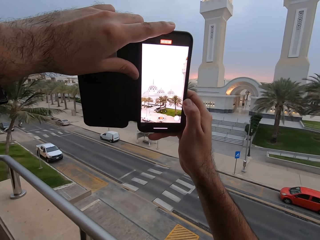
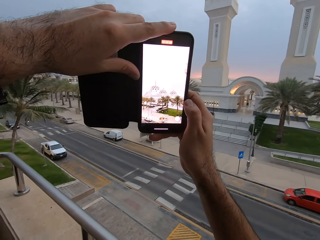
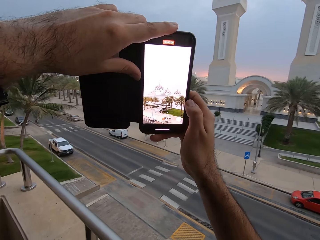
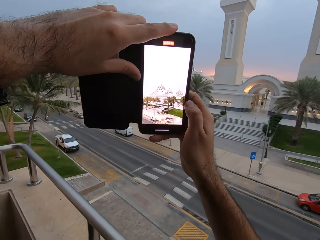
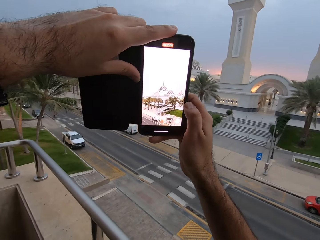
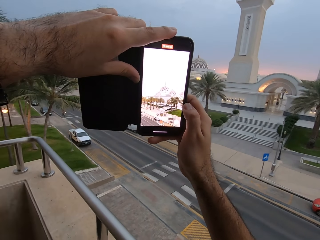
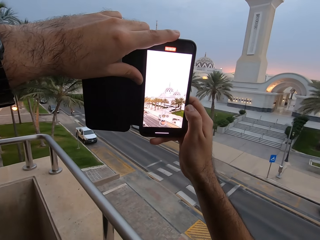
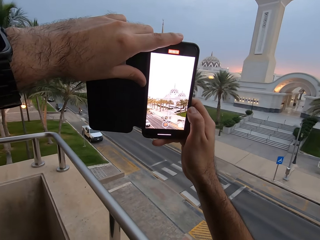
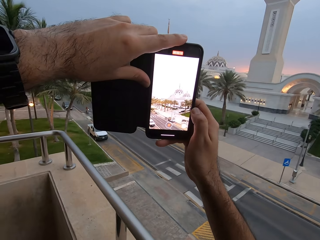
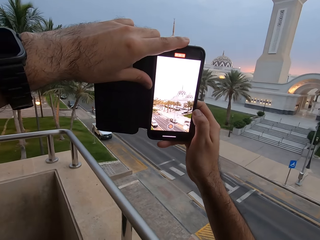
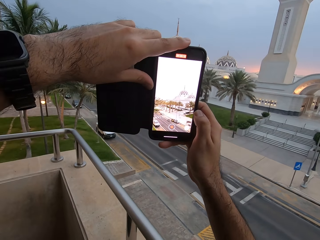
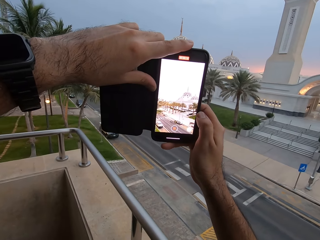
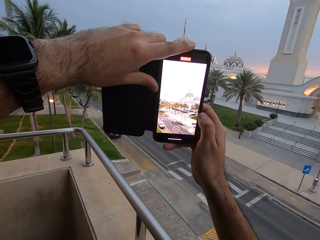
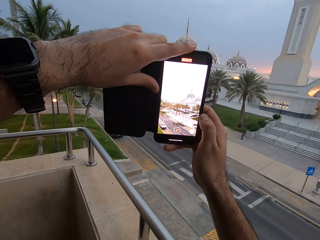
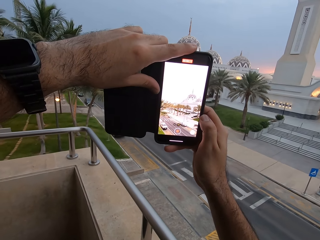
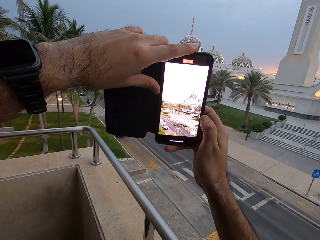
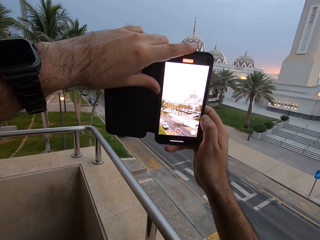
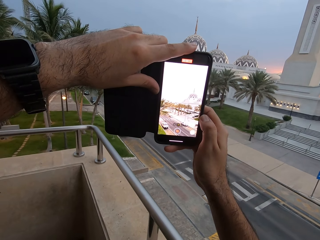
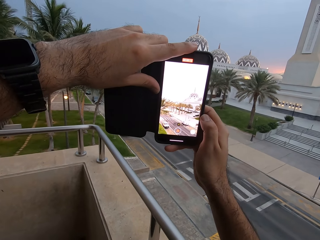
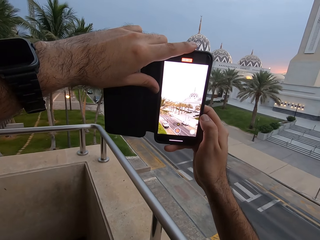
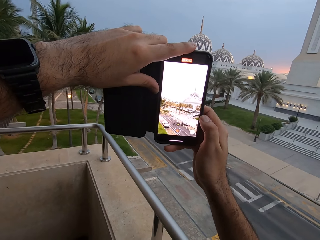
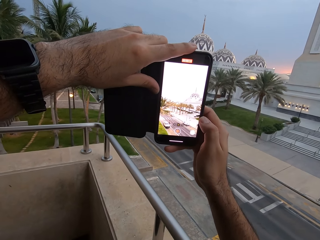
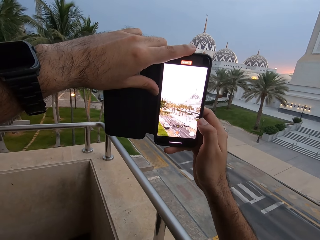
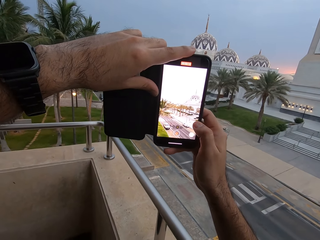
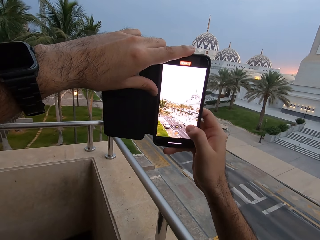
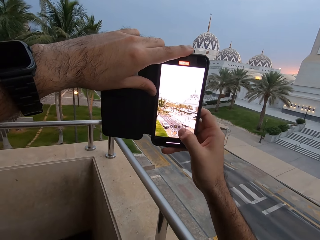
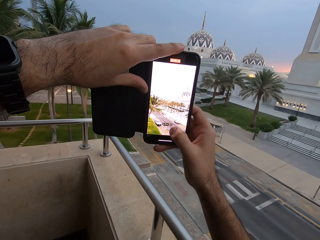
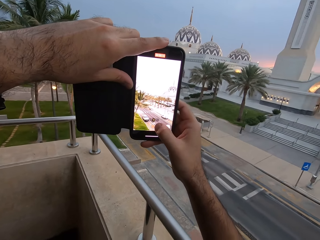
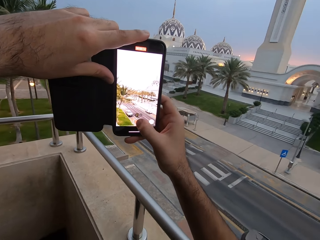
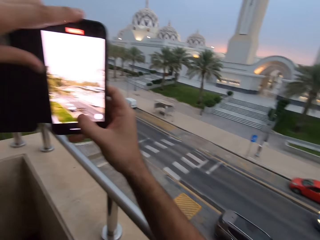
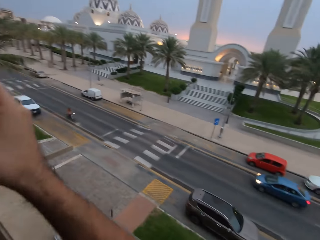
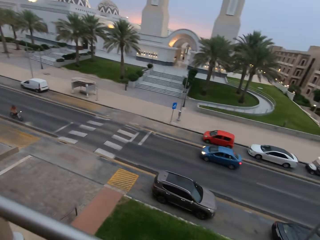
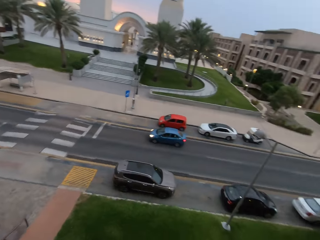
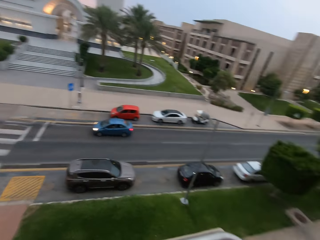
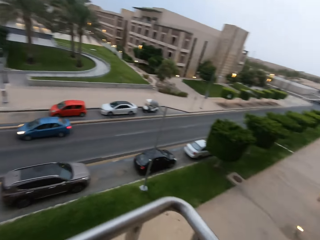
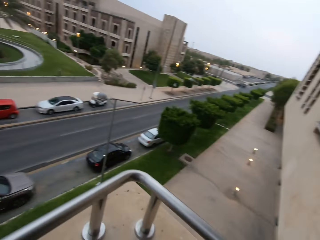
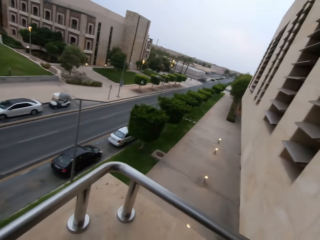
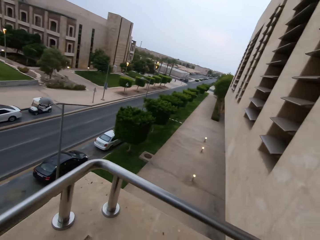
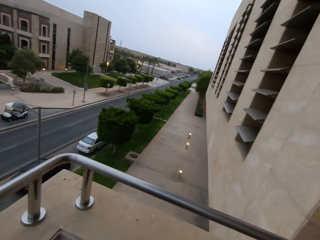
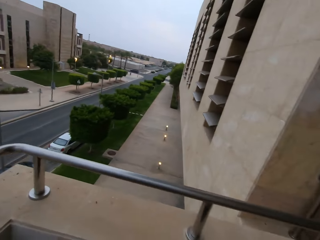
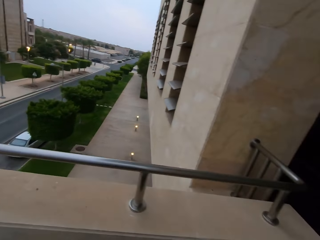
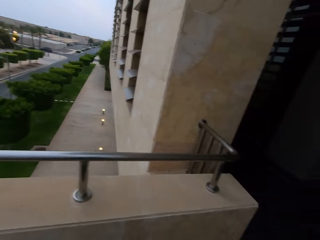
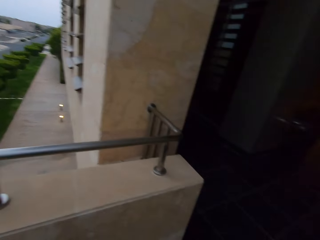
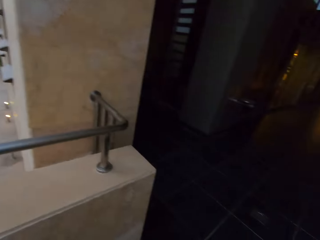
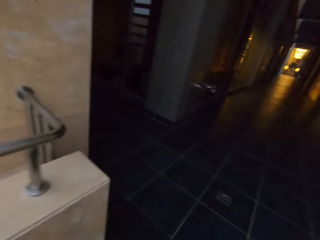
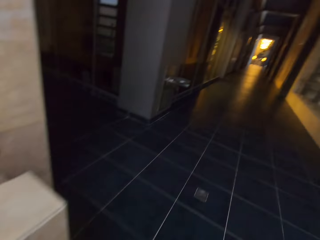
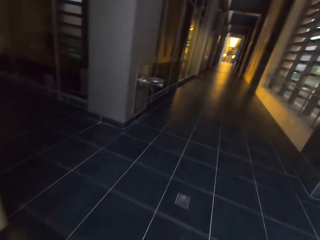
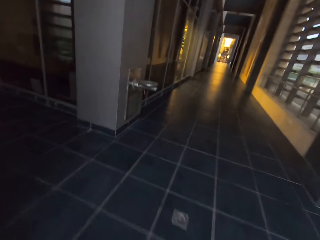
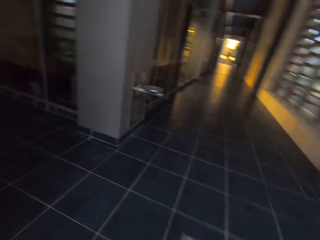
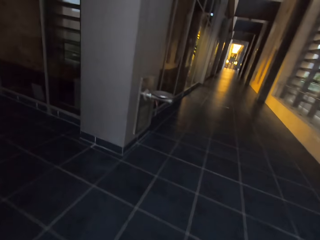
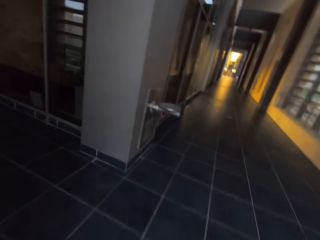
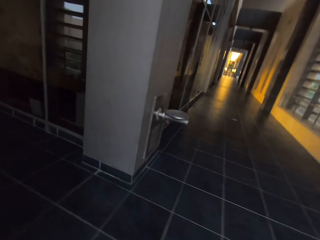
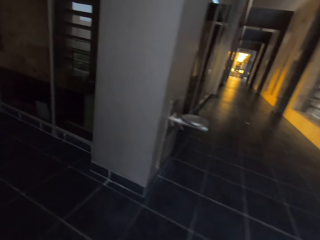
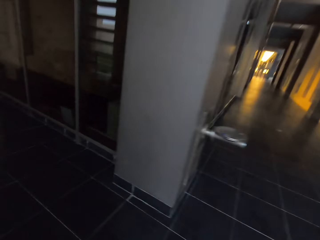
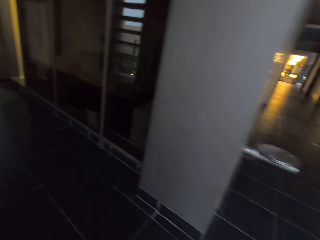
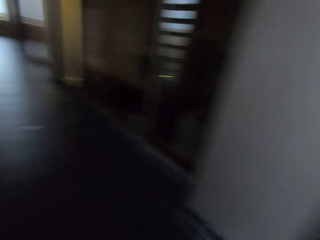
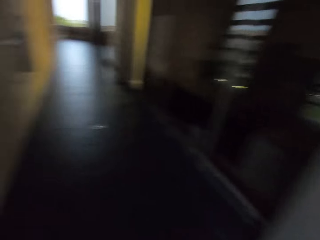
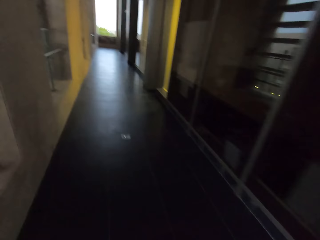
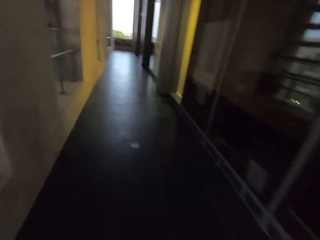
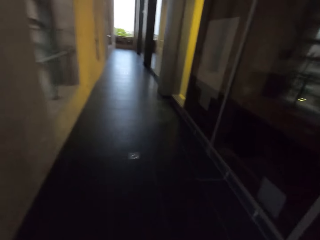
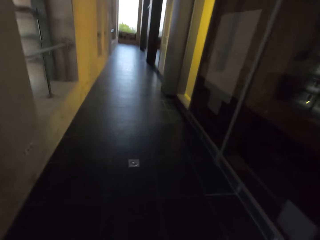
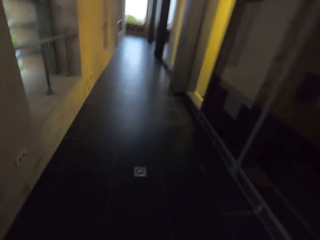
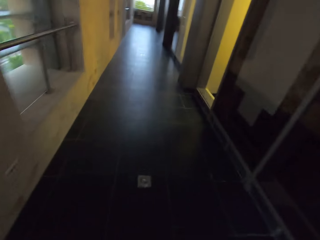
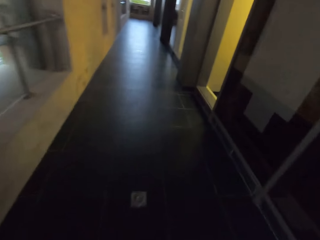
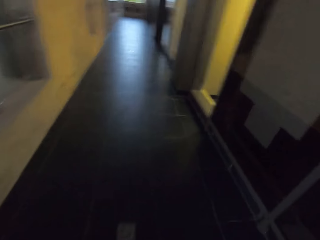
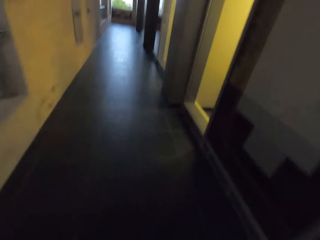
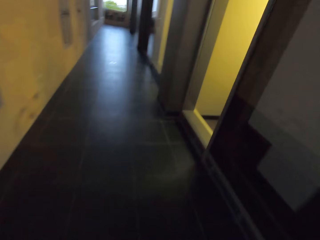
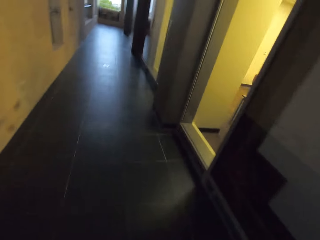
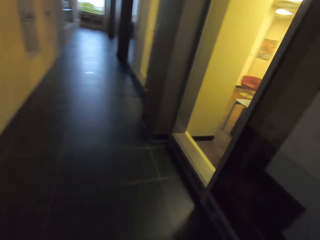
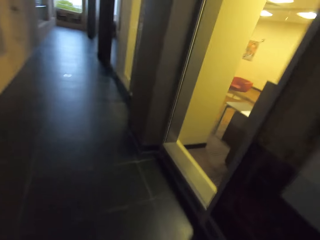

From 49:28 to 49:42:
The camera wearer stops recording. They look around the building. They turn to look to the right. They turn to the right. They walk around the house. They turn left and continue walking.

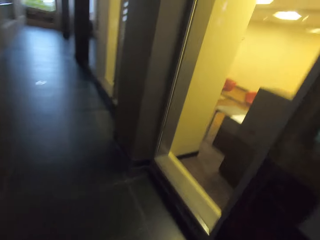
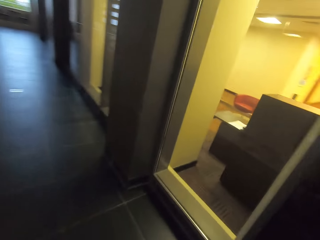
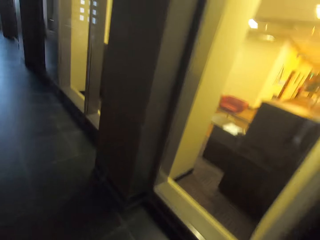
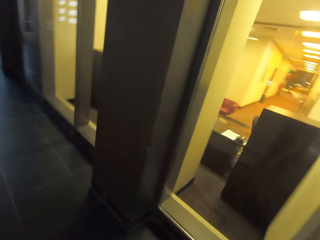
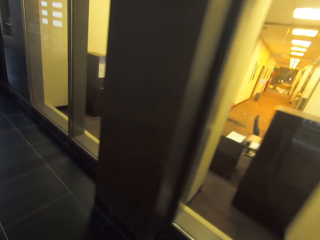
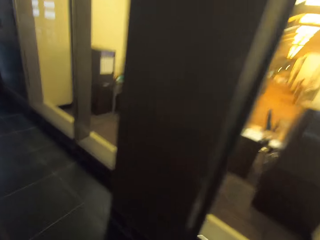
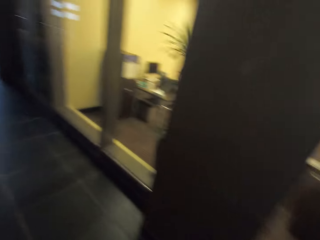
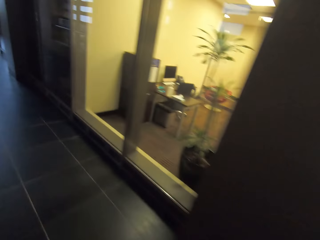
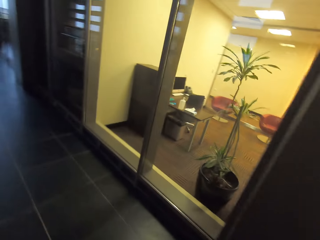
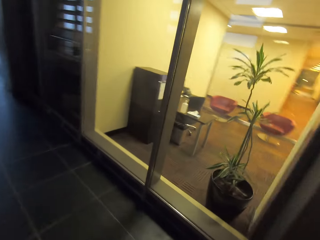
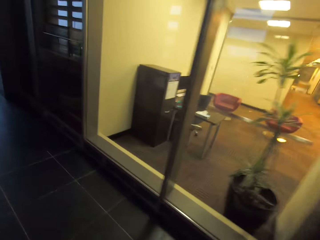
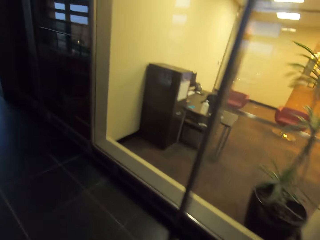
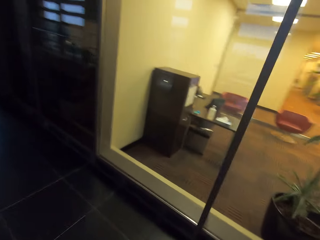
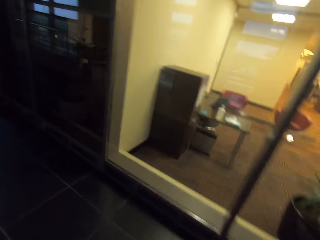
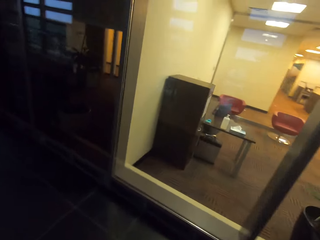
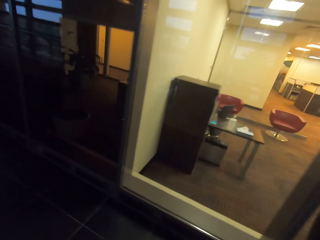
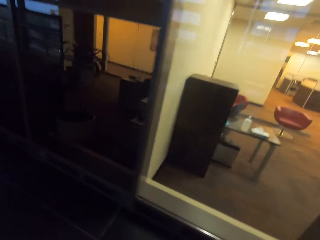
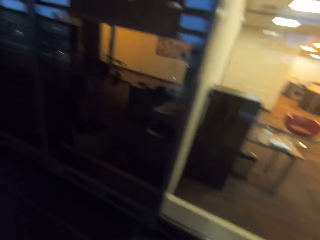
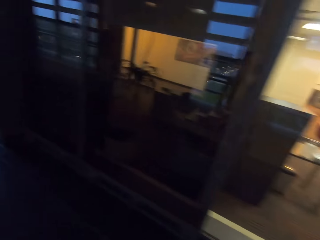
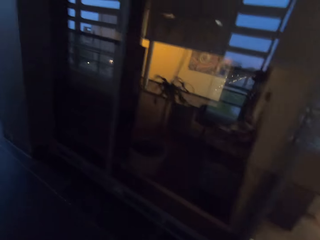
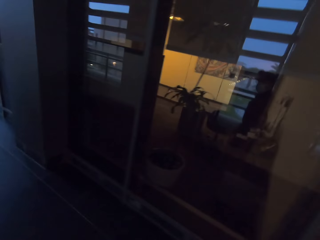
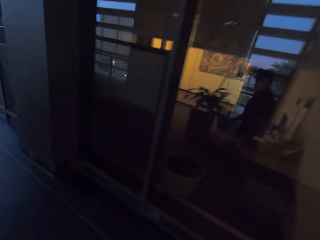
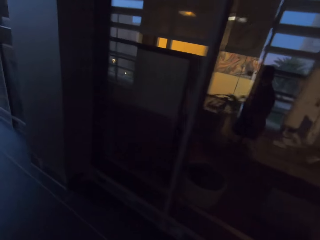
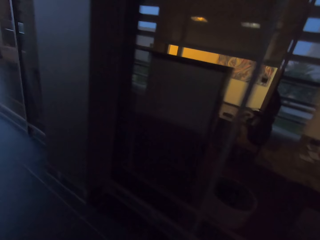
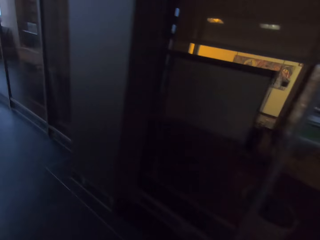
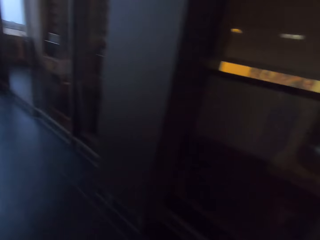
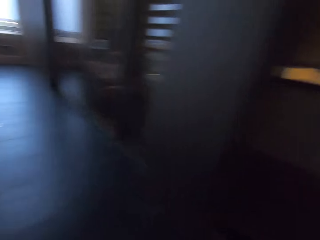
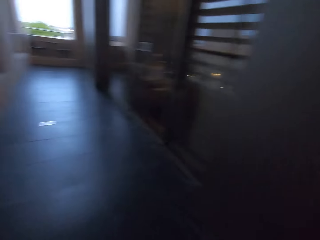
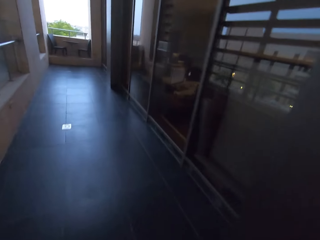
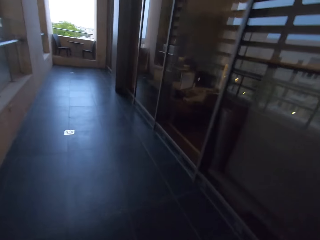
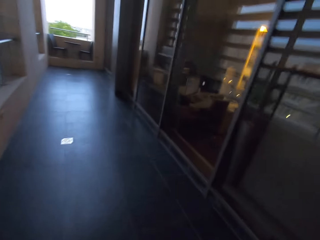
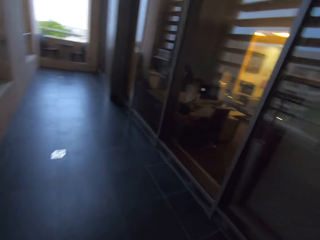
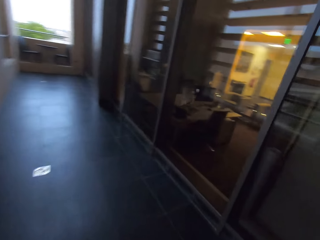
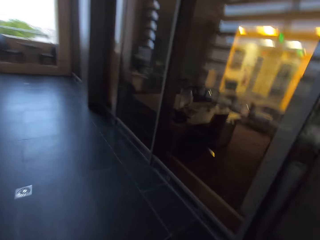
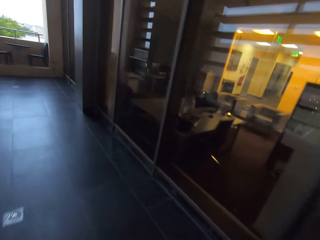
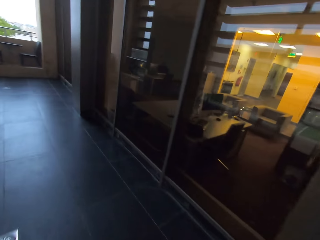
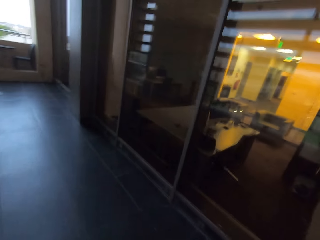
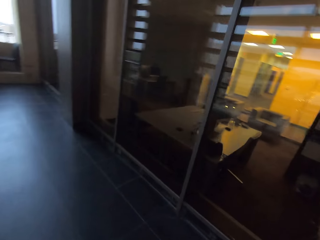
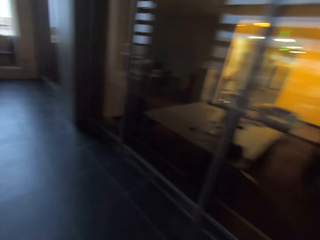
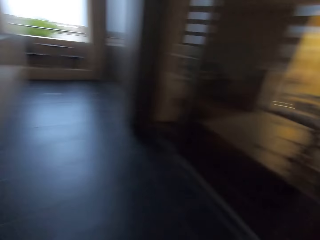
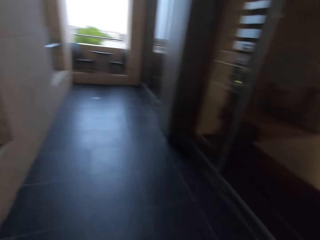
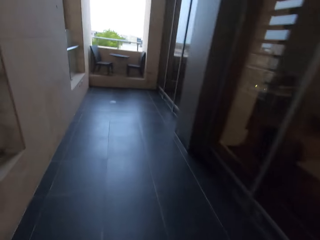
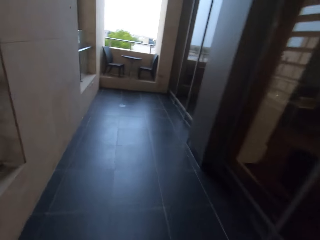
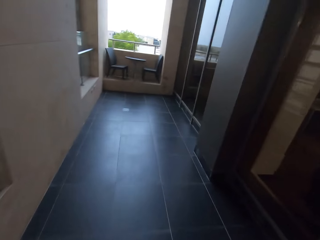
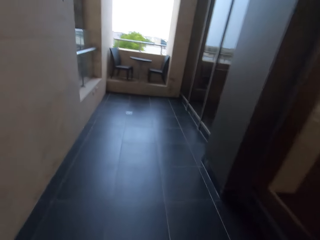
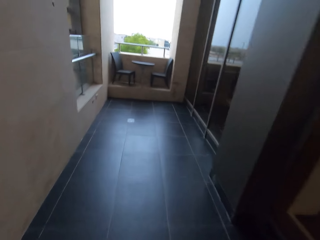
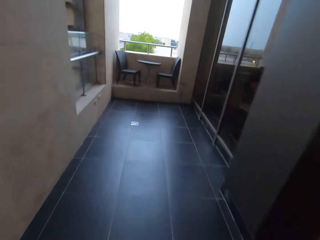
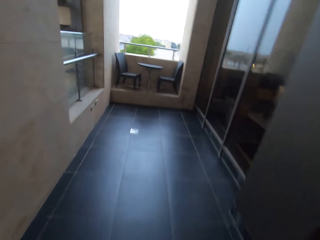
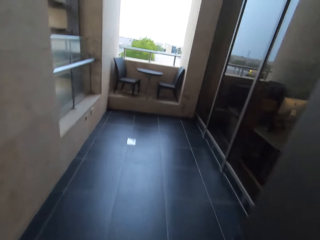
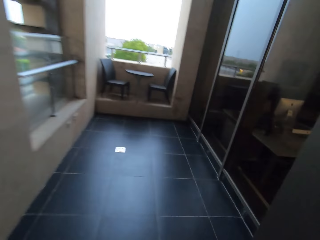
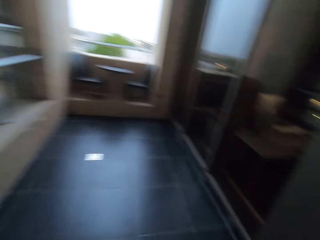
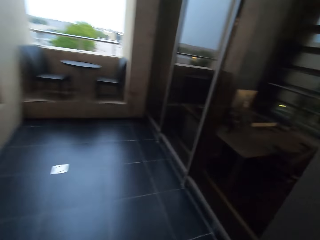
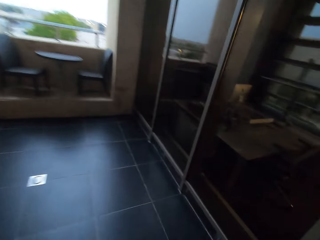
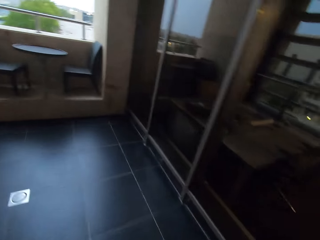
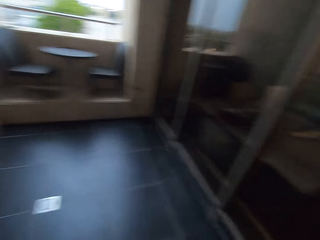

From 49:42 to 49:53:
The camera wearer looks right at the rooms.
